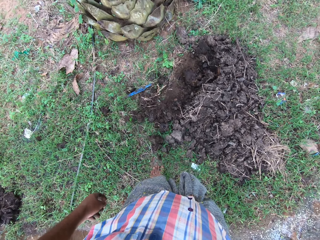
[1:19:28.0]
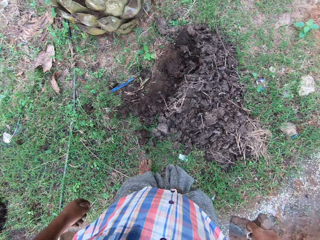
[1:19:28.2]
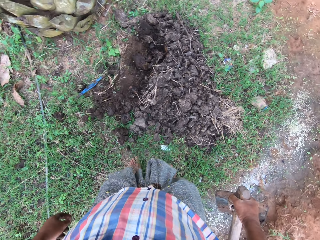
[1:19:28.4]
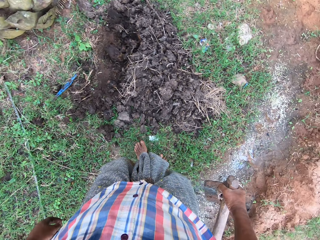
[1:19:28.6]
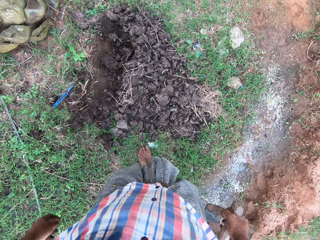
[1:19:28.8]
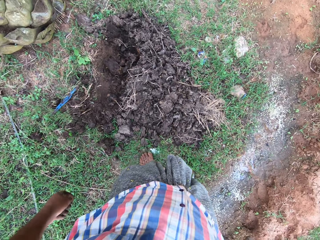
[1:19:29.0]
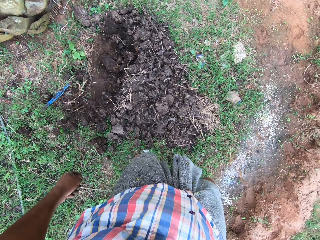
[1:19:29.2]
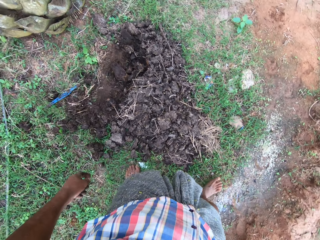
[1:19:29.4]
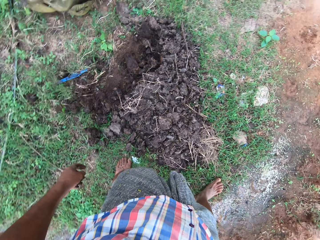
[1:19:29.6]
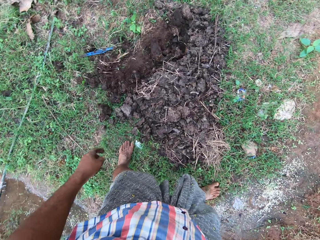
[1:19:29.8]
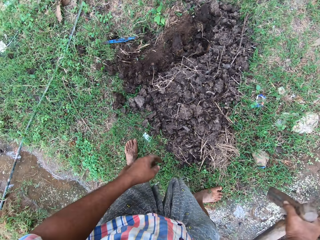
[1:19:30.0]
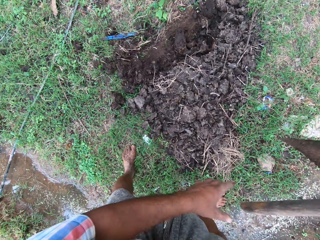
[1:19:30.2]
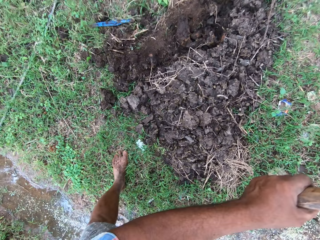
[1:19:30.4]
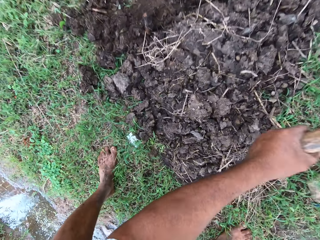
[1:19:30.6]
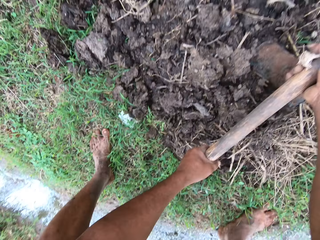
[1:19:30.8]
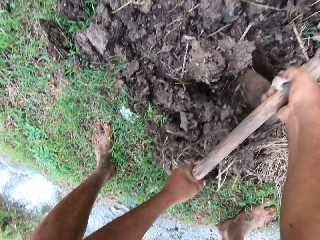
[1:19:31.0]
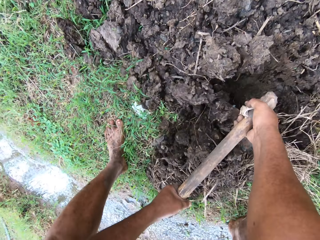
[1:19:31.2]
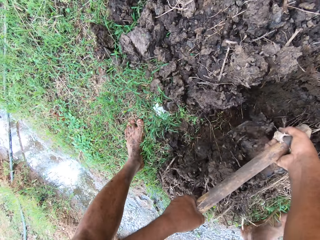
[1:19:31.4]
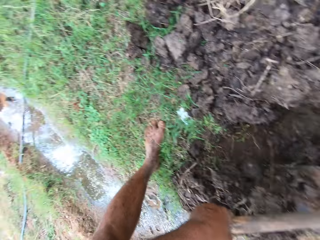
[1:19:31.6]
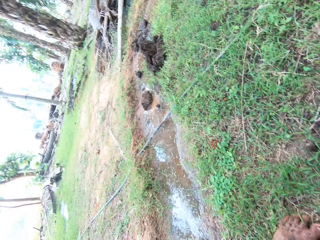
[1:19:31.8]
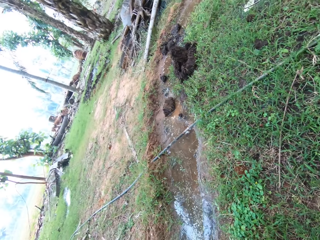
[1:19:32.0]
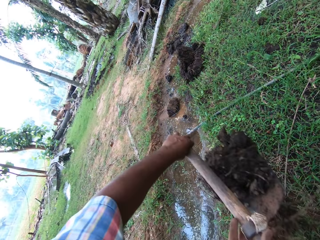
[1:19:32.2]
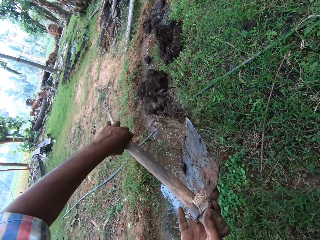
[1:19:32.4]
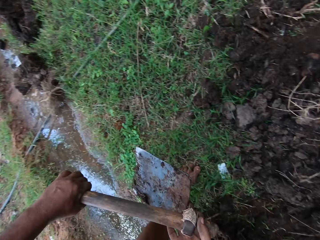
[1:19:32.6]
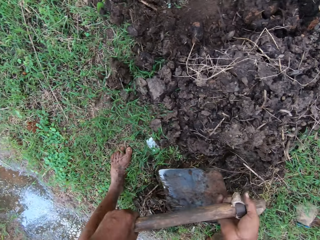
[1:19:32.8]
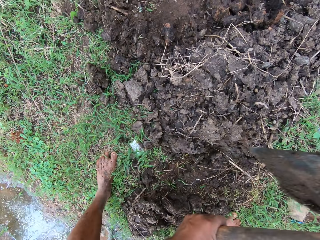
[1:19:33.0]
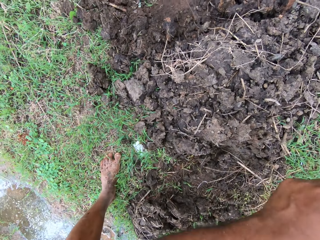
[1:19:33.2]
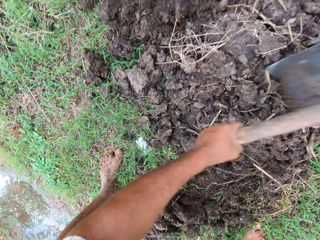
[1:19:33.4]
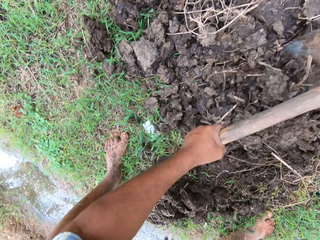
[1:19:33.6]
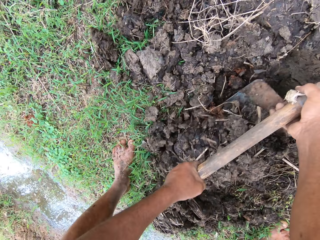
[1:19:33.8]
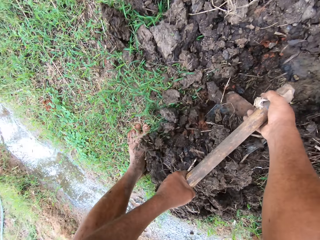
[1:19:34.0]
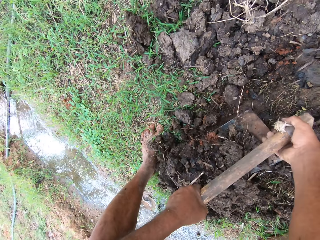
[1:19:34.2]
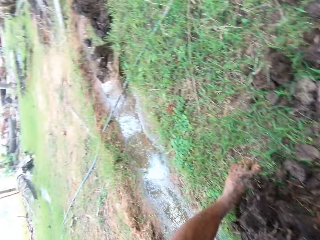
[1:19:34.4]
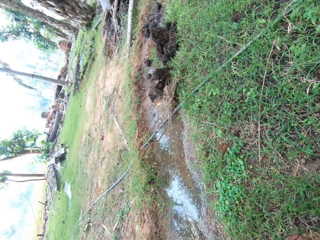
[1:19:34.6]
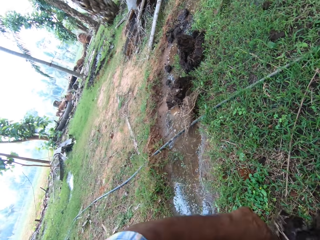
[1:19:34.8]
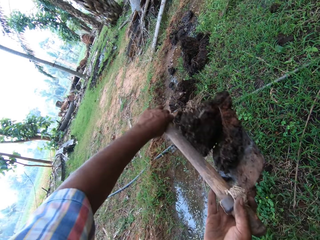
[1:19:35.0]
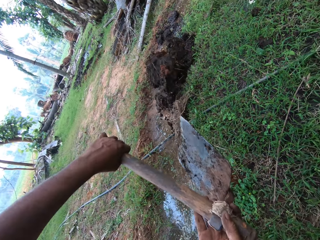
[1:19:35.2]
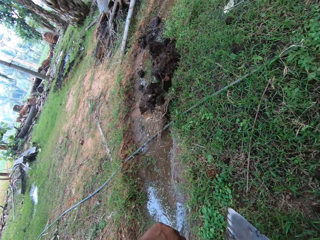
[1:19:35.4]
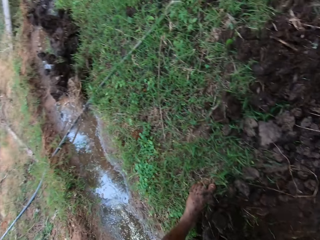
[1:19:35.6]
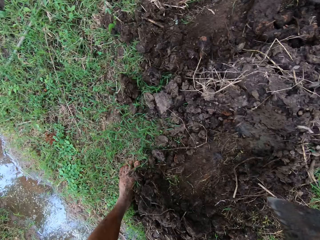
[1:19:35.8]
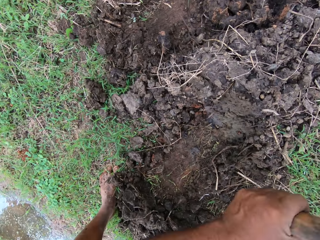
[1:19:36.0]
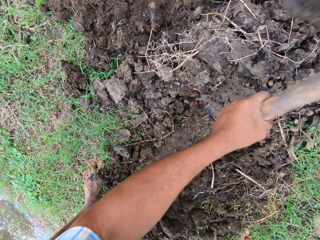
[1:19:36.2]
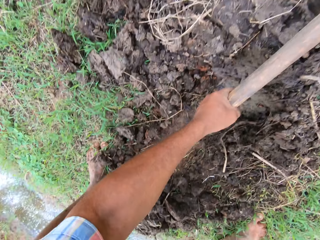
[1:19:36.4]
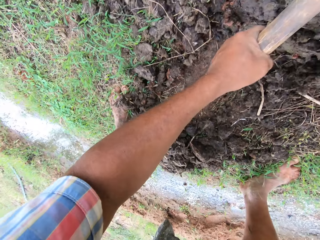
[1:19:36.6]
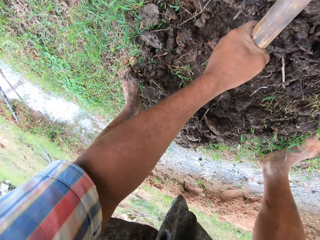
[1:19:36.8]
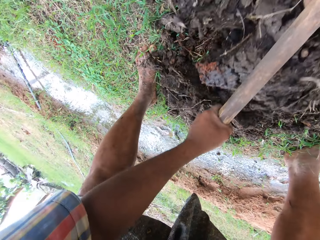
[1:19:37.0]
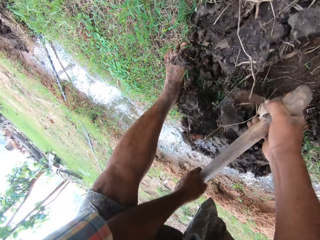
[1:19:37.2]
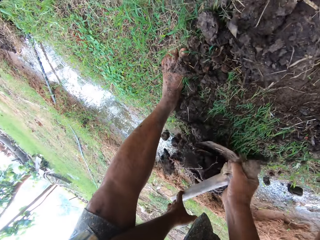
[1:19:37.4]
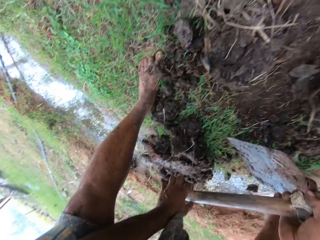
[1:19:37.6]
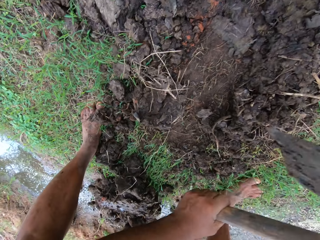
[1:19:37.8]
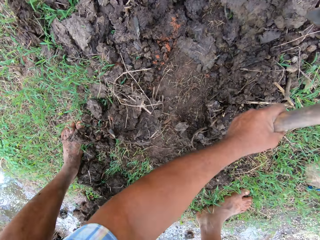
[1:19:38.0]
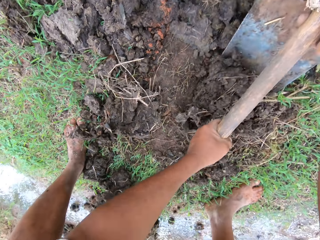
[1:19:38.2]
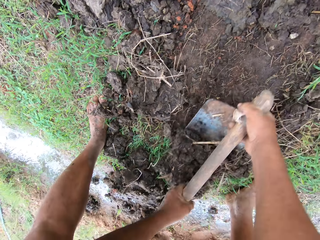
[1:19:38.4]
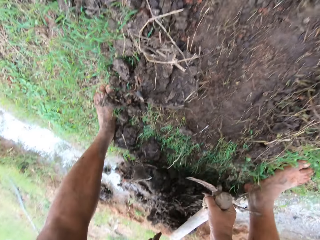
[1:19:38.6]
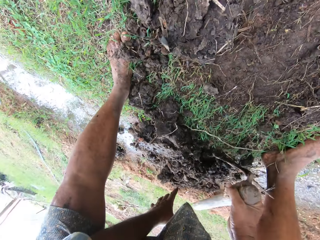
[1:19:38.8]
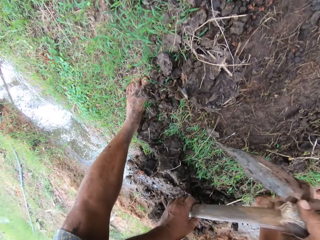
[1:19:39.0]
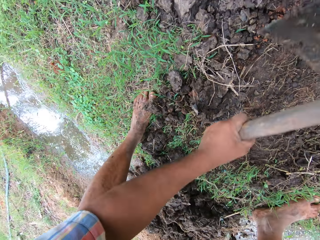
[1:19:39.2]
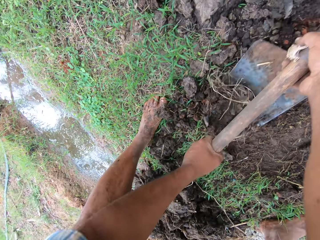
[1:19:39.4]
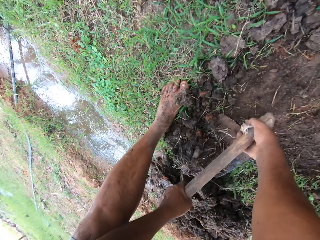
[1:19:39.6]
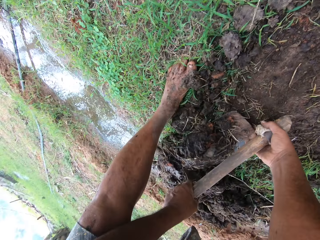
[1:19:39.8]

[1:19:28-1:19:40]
The camera wearer digs the ground. They throw the soil on the ground, dig the ground, throw the soil on the ground, and dig the ground.

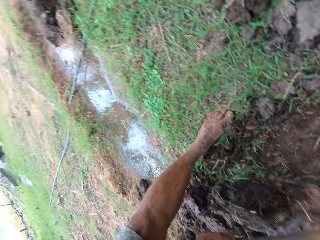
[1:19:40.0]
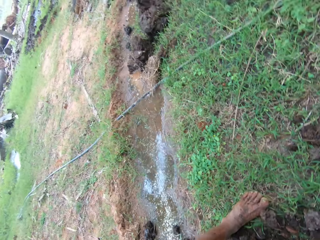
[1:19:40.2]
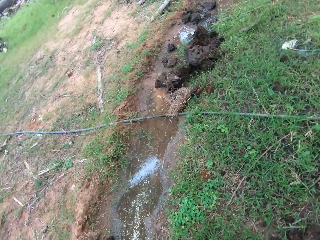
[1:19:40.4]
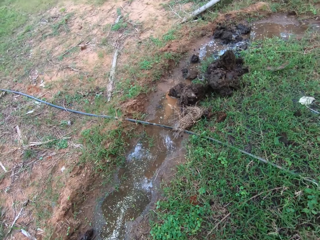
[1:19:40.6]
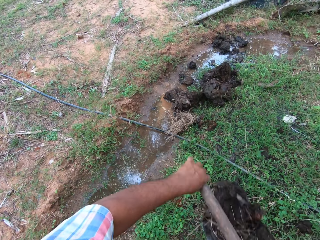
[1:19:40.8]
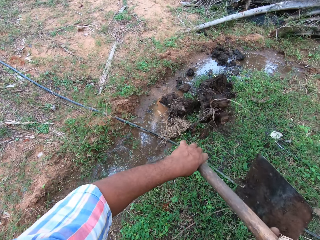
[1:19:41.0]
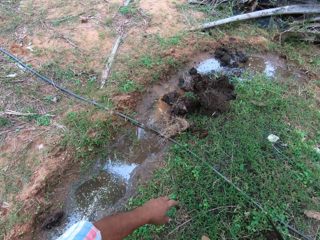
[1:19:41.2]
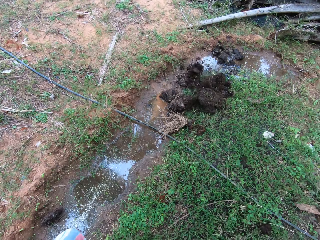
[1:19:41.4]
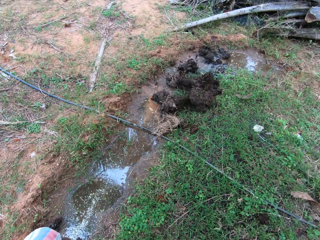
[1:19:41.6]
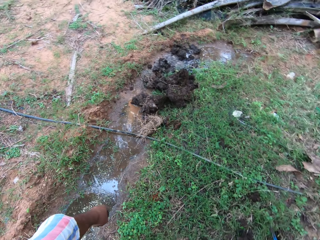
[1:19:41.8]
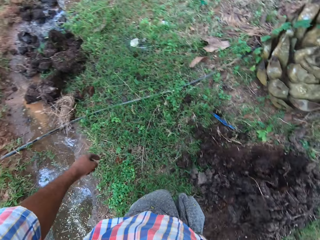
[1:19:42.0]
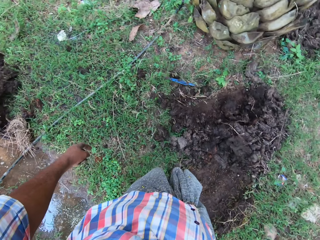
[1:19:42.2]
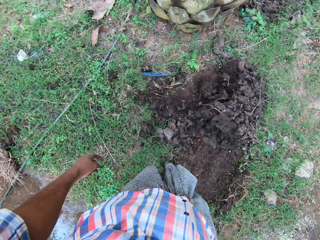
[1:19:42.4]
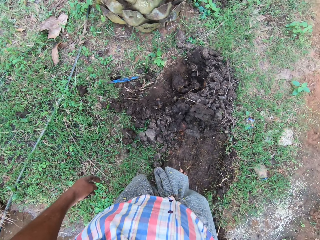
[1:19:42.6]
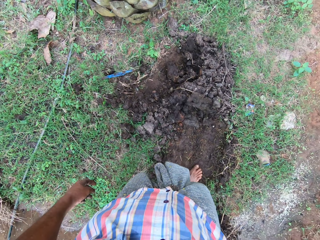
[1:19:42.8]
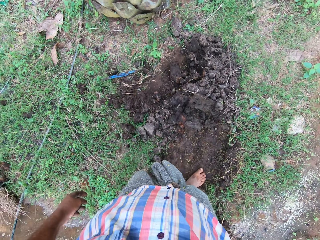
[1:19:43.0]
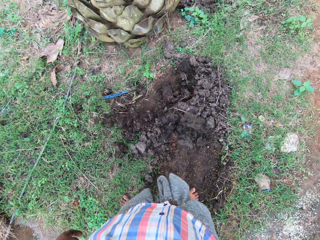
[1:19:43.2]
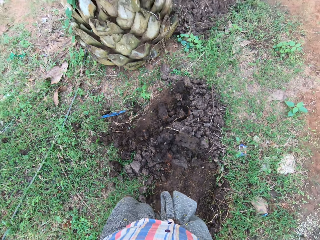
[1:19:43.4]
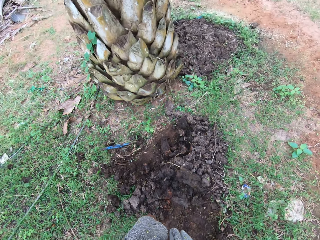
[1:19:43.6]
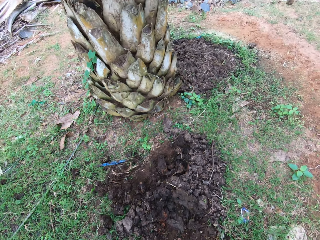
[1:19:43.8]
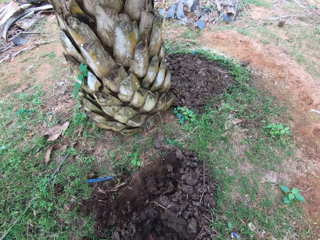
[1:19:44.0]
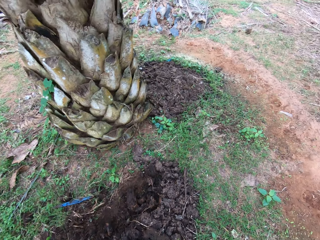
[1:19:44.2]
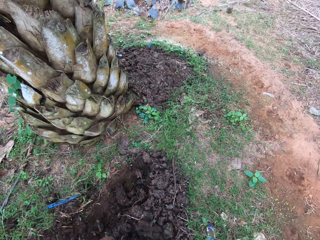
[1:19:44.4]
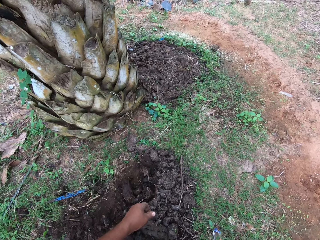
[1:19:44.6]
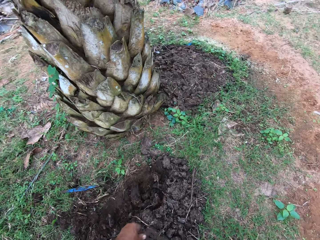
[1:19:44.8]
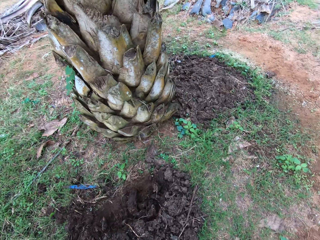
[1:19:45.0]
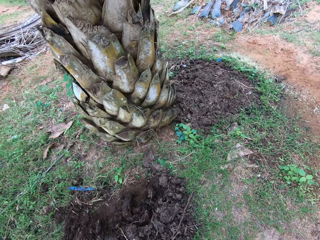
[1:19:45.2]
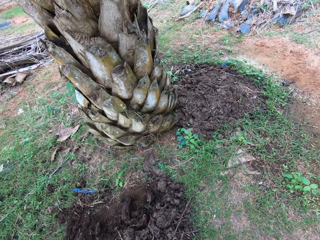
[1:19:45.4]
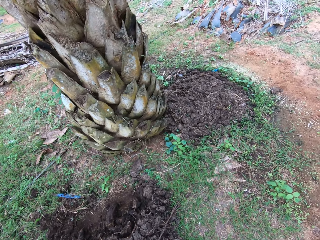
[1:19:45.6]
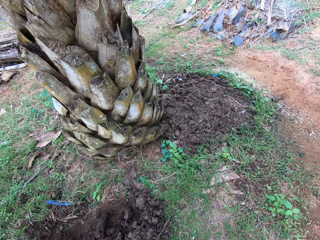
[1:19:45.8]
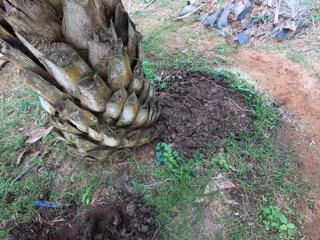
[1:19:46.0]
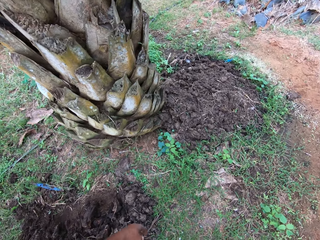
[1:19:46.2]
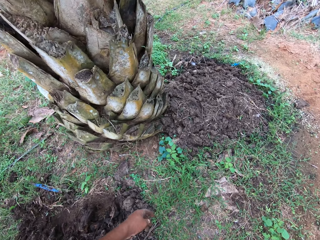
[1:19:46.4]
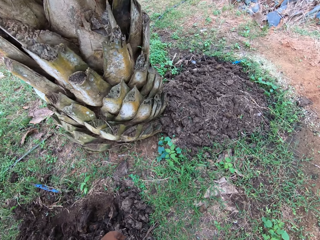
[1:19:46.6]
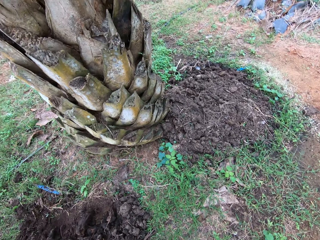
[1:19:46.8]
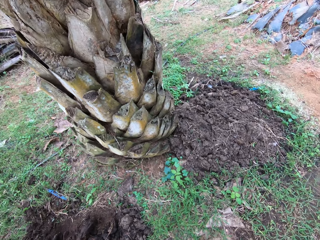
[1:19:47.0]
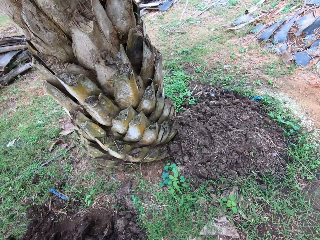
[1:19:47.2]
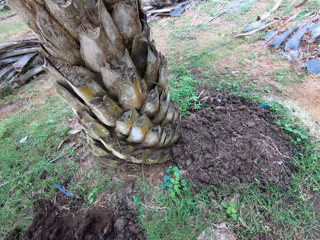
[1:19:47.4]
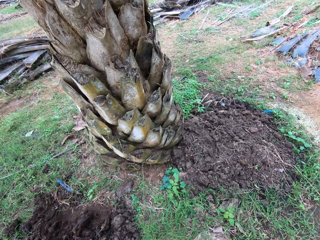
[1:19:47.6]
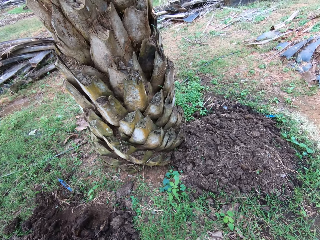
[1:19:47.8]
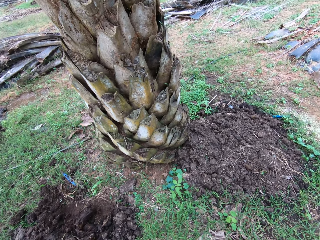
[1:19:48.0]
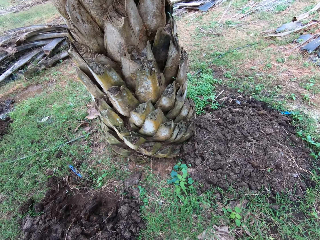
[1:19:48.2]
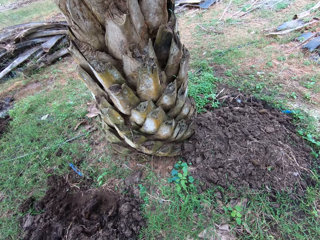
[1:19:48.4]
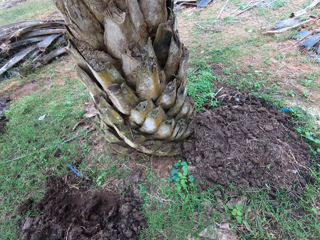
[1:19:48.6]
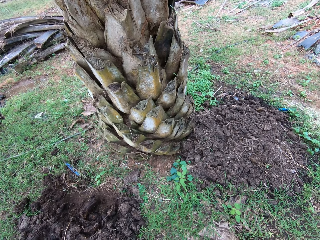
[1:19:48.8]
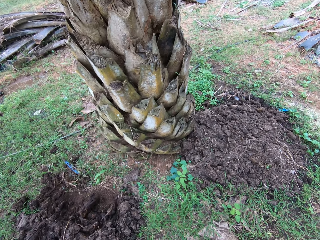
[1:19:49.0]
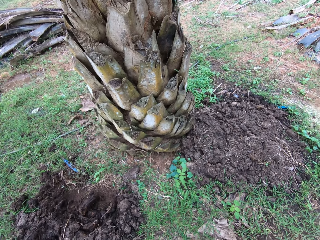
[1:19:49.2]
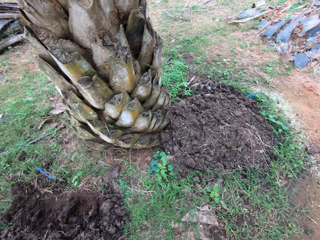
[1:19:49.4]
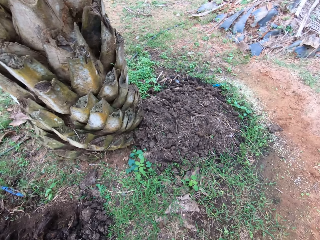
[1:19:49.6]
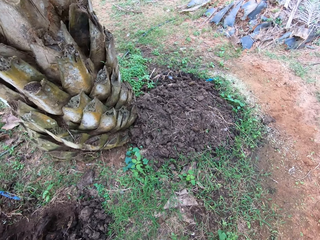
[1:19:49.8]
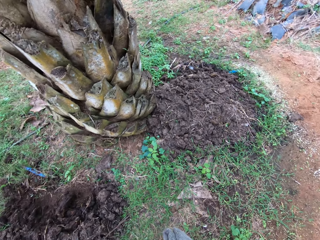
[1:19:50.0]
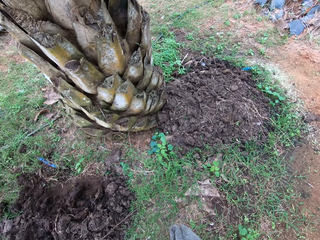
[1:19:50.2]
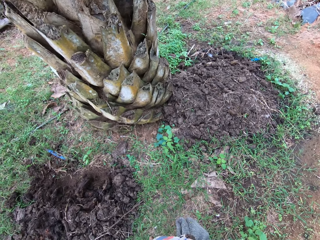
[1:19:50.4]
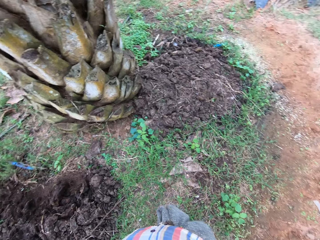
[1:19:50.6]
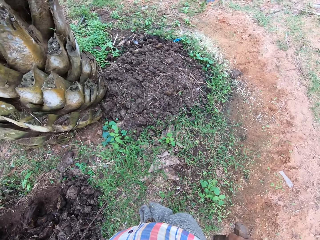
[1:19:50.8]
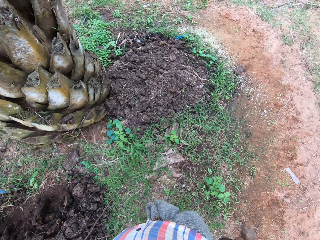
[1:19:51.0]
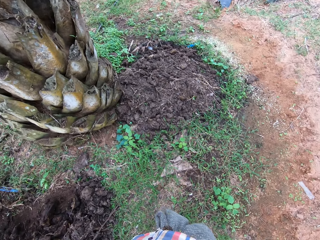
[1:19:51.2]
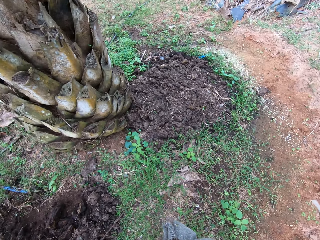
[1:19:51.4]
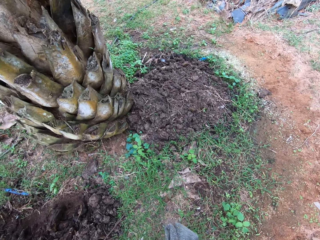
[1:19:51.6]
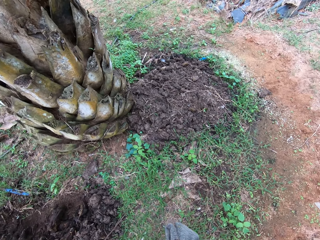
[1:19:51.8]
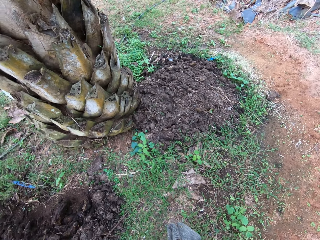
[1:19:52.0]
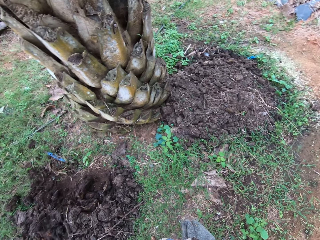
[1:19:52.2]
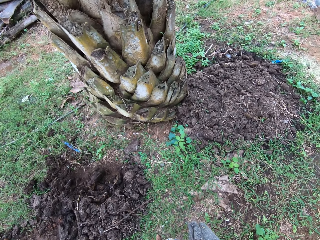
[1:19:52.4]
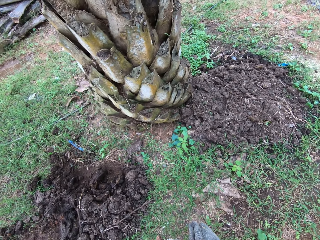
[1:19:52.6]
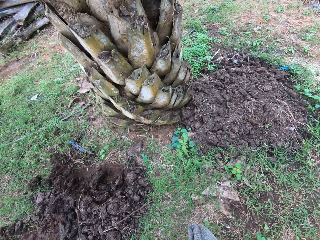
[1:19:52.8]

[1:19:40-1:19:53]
The camera wearer throws the soil on the ground. They walk around on the farmland. They walk around the tree. They look around.
